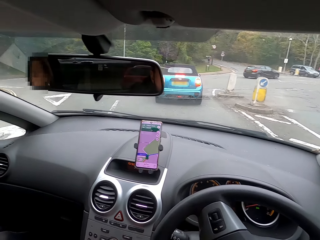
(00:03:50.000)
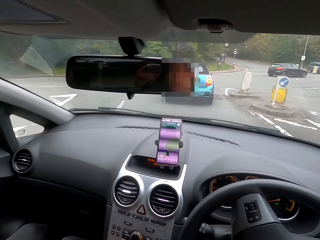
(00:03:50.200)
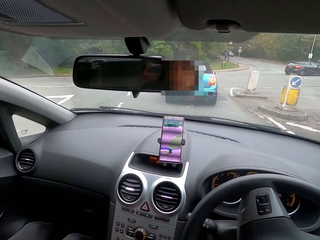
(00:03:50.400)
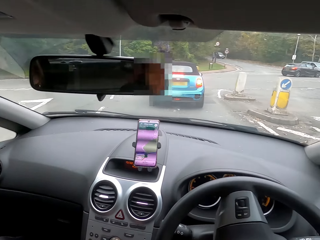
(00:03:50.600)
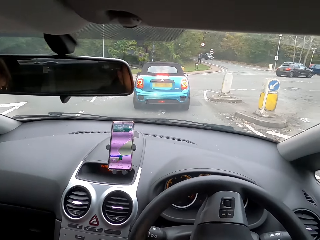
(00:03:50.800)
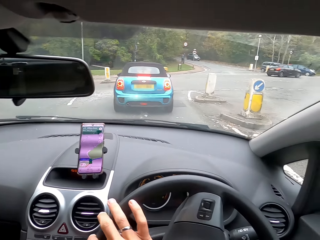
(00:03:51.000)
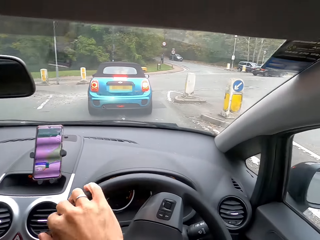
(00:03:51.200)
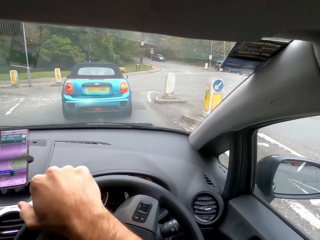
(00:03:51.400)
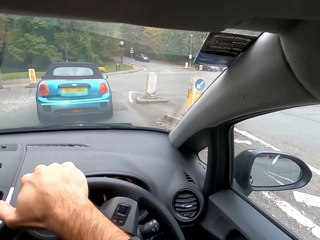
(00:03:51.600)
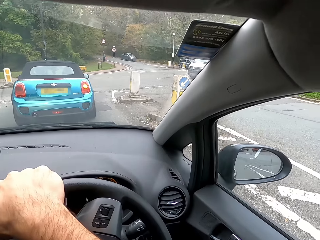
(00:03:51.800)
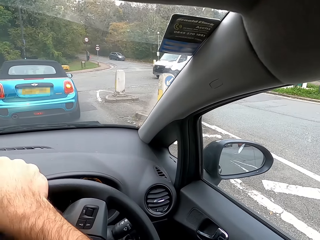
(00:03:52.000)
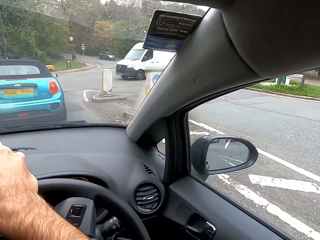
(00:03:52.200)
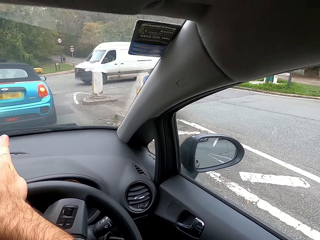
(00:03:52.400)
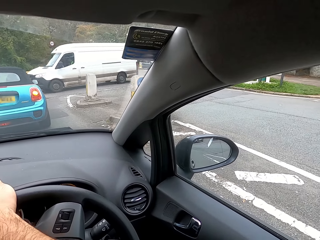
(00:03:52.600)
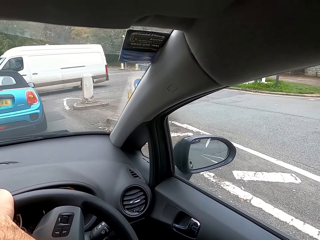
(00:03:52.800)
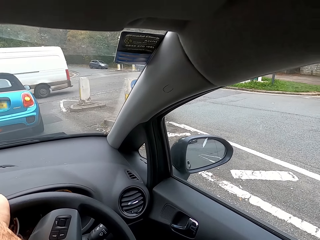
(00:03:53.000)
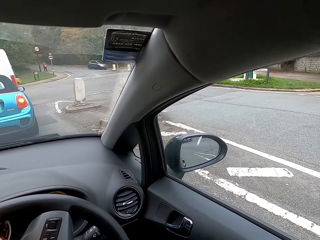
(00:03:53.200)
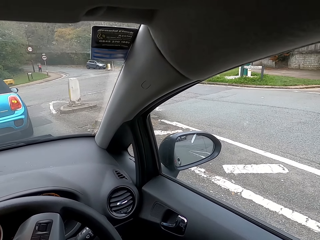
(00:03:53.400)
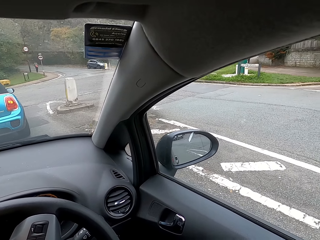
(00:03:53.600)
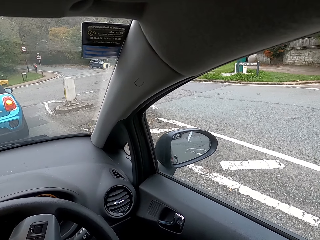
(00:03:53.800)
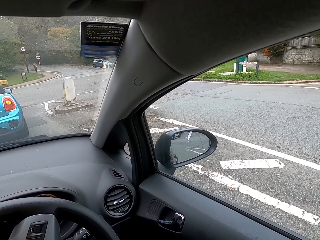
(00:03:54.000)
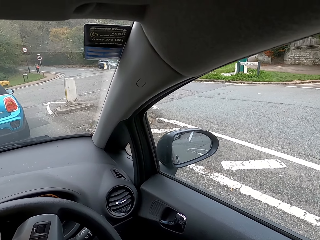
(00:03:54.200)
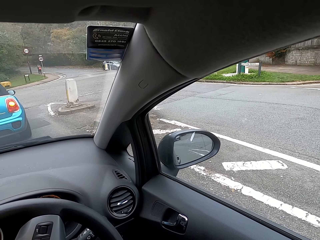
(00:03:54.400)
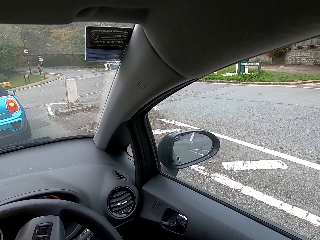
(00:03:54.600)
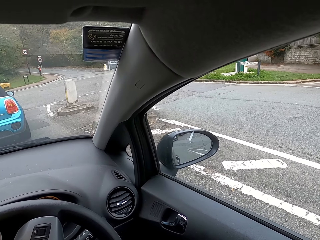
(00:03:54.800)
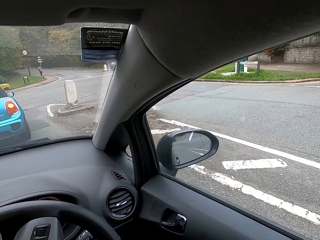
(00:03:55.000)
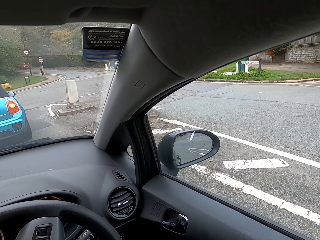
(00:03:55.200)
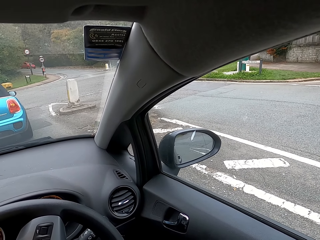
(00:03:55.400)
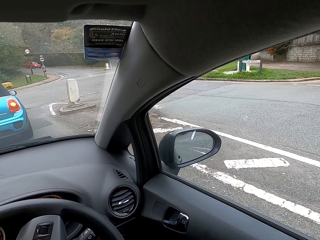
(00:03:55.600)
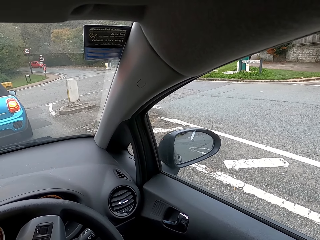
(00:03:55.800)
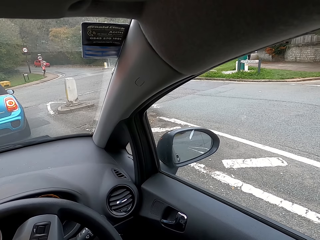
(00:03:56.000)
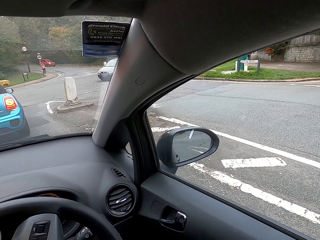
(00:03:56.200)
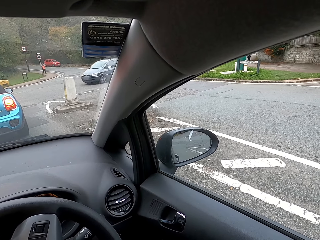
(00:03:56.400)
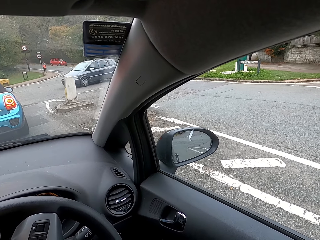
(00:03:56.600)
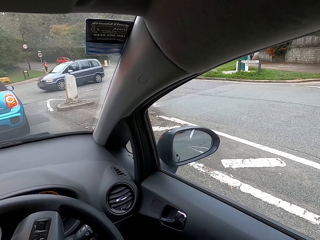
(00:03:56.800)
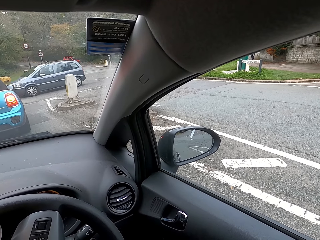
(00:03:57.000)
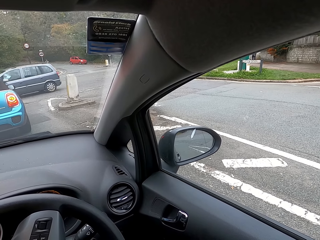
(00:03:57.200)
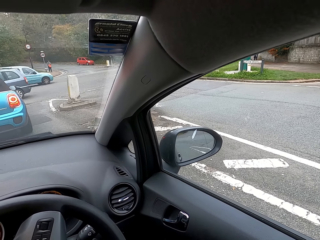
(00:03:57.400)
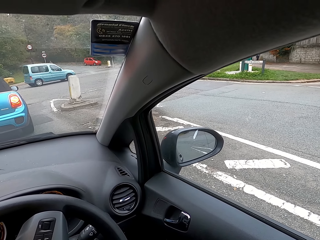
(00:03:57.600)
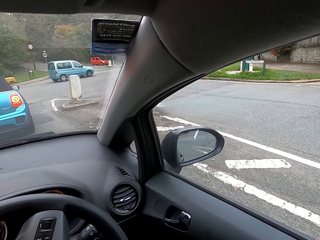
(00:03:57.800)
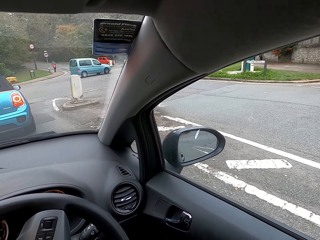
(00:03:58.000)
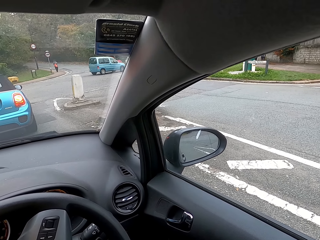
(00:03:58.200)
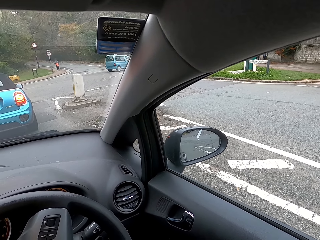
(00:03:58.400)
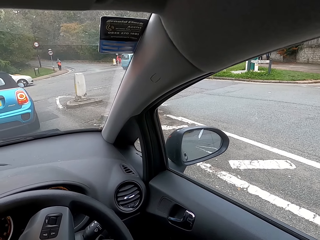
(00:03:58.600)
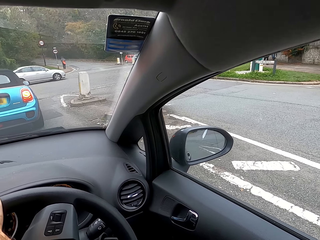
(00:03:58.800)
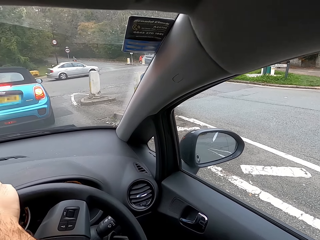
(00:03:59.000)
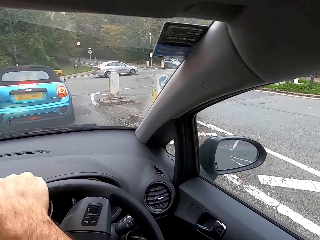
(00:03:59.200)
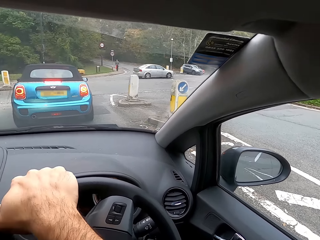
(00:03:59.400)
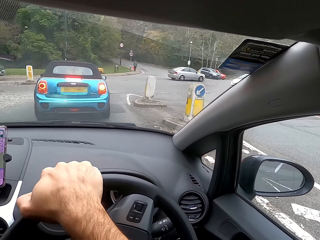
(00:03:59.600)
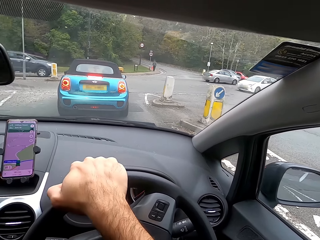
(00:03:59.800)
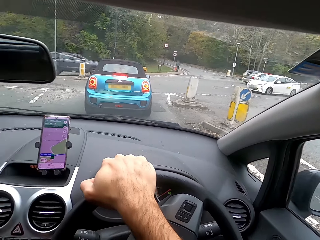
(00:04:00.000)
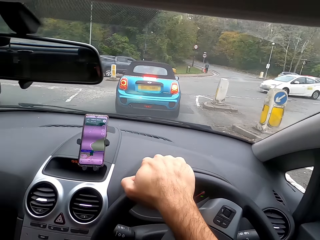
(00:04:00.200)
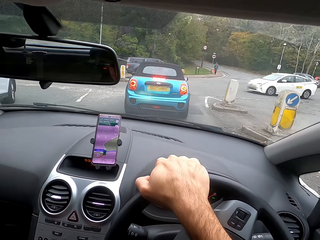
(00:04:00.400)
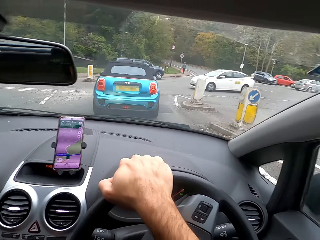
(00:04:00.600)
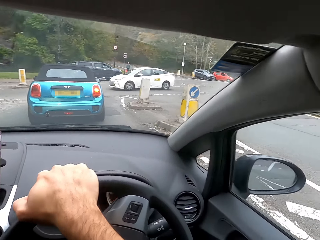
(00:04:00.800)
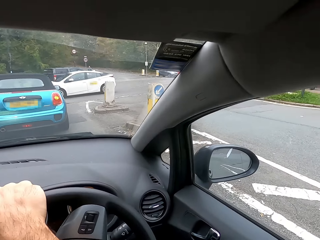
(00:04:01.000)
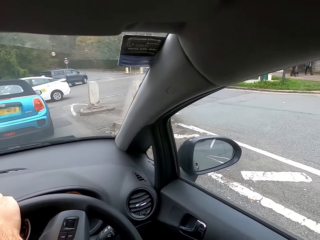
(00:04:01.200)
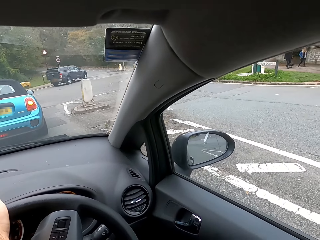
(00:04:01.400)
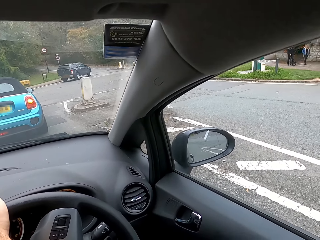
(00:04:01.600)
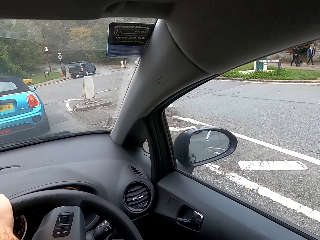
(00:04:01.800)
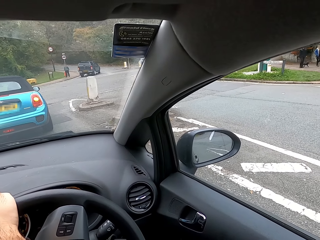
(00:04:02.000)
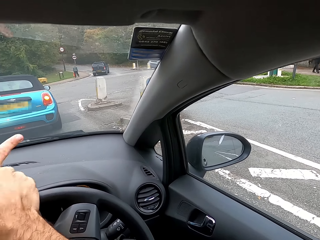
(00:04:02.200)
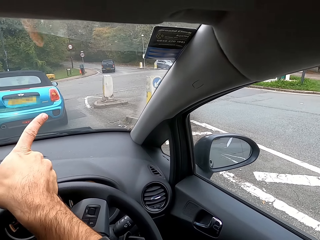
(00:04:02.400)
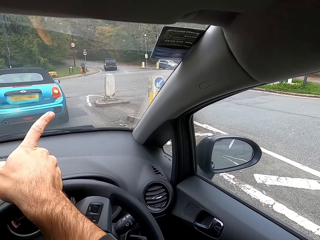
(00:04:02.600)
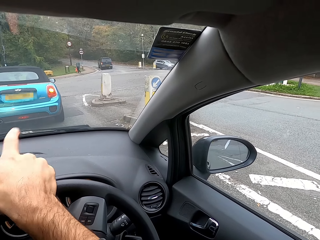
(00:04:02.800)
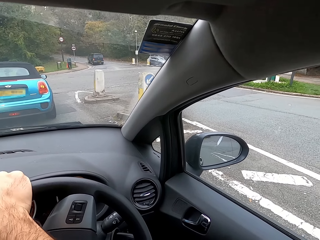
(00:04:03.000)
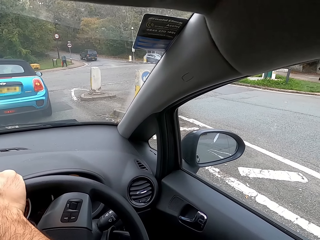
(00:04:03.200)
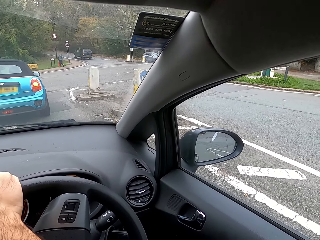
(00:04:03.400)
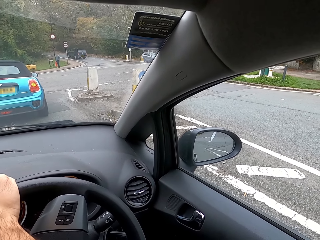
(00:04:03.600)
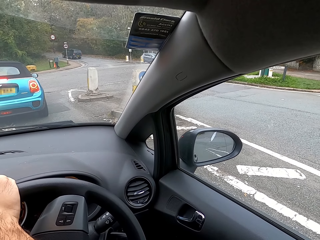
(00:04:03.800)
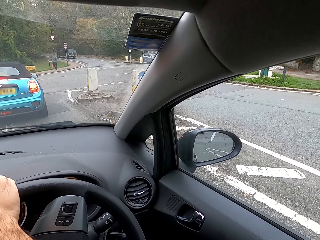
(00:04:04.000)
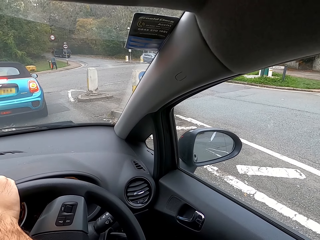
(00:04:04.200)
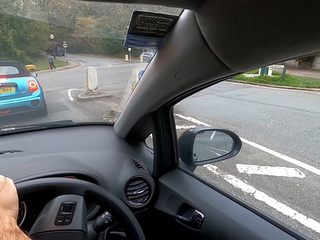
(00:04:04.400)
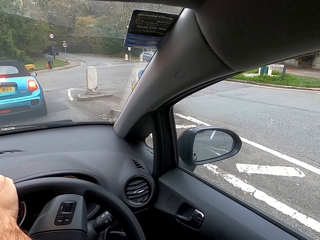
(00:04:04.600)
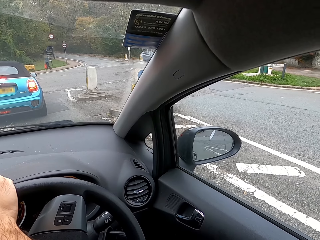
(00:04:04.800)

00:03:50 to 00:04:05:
The camera wearer moves the steering wheel. They stop the car at a junction. They look around and hold the steering wheel.

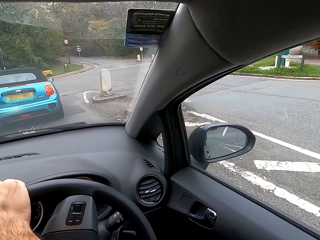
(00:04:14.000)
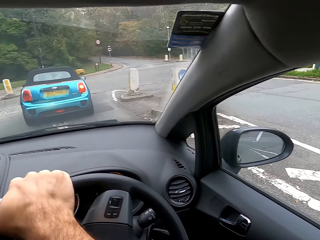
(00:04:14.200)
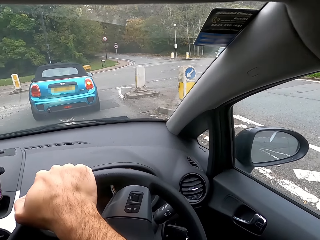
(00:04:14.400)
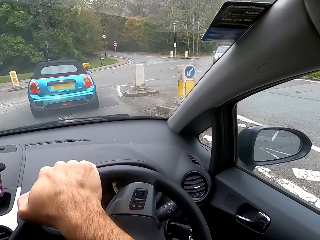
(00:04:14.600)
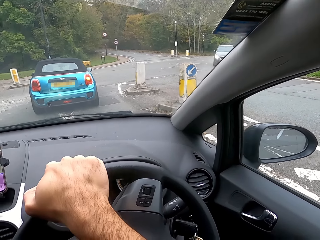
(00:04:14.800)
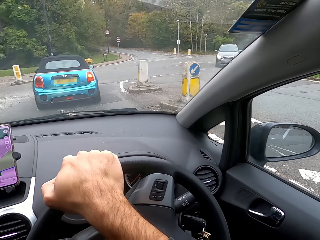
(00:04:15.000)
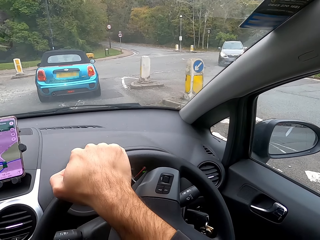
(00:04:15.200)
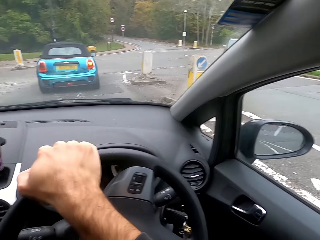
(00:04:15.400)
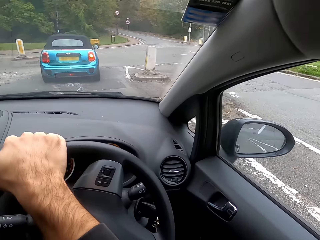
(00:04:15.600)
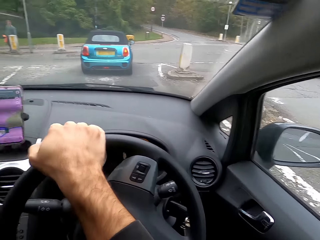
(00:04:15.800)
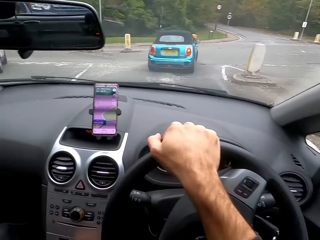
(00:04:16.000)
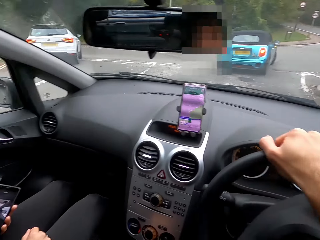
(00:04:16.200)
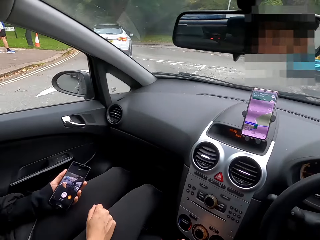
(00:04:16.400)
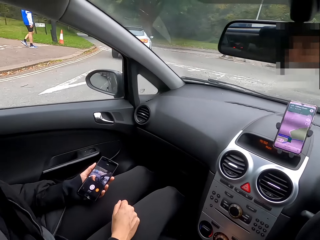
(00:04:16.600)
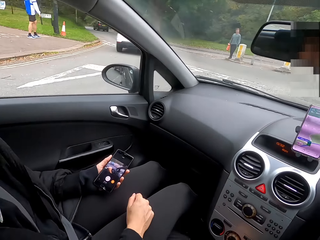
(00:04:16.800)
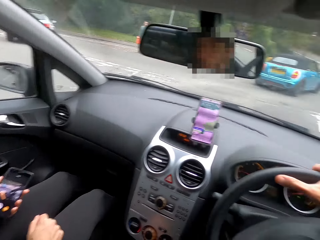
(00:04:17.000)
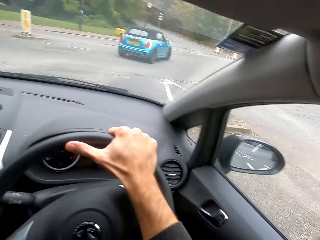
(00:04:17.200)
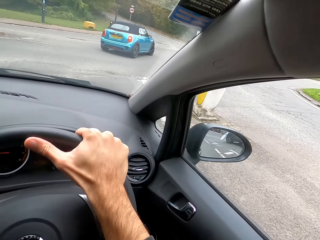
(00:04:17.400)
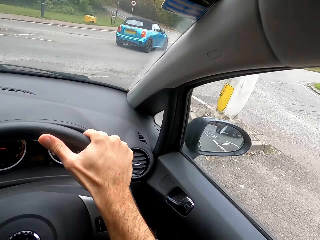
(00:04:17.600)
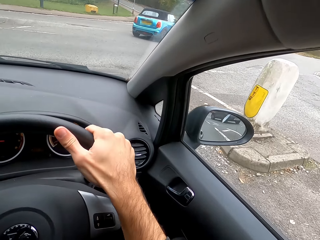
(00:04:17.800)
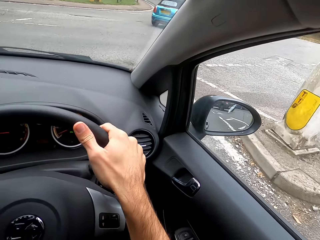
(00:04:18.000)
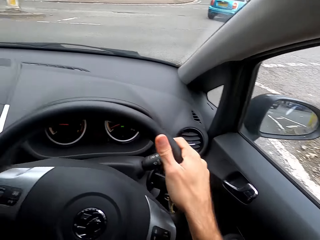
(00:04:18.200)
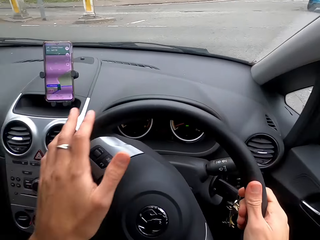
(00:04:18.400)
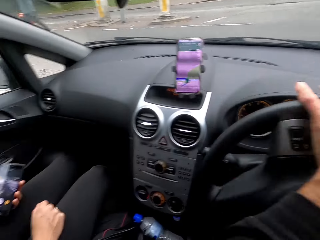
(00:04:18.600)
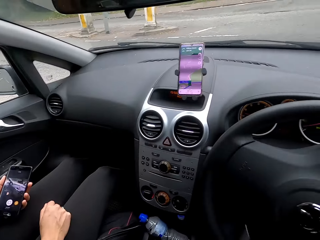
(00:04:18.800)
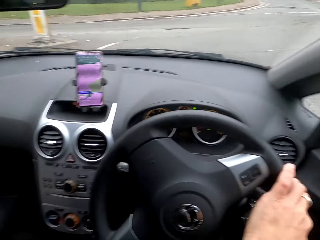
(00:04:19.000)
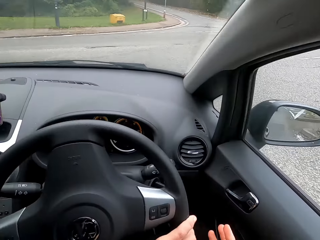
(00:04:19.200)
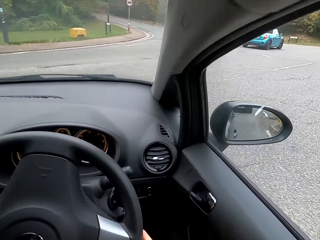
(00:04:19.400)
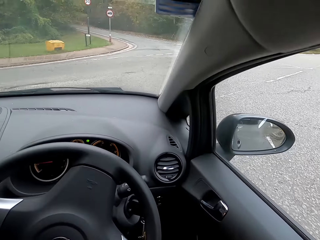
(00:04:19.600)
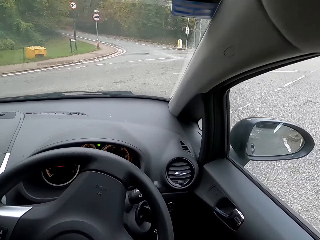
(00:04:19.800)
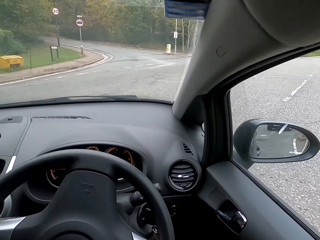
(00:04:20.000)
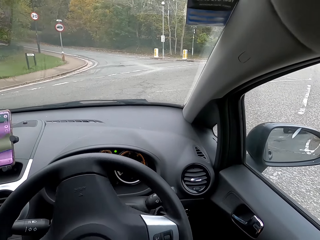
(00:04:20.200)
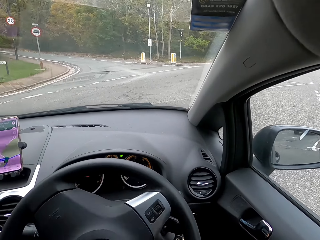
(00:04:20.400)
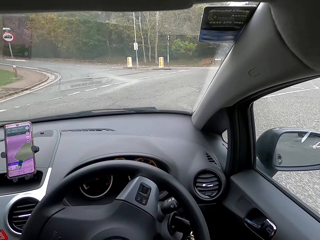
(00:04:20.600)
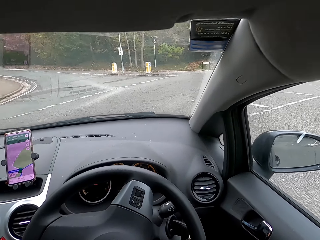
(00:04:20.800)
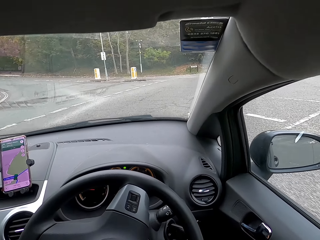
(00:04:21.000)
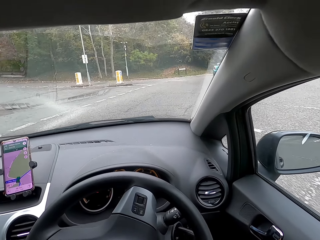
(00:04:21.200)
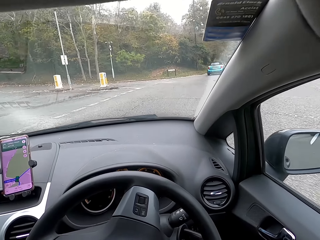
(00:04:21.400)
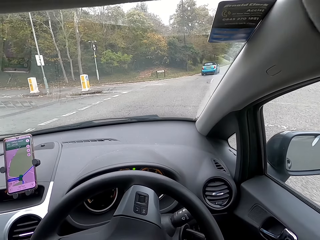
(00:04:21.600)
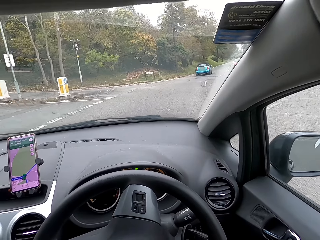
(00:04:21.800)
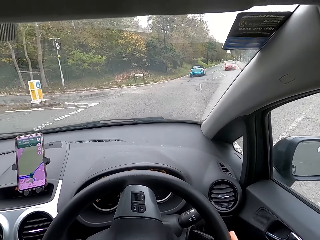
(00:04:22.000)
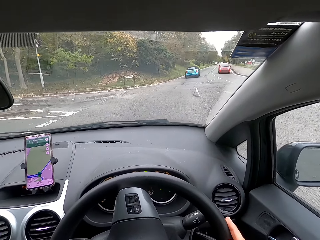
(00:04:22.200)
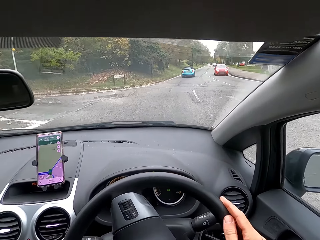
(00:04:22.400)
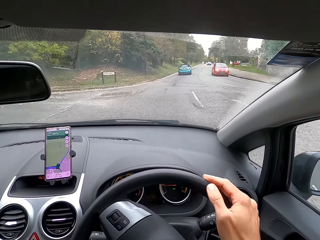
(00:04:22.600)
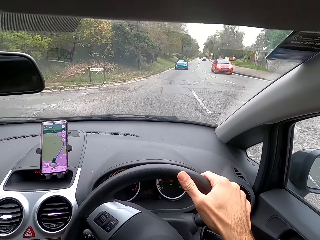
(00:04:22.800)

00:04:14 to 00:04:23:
A person holds the phone. The camera wearer moves the steering wheel. They drive a car on the road.
